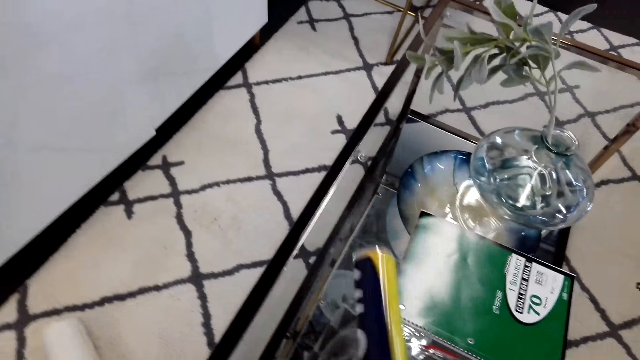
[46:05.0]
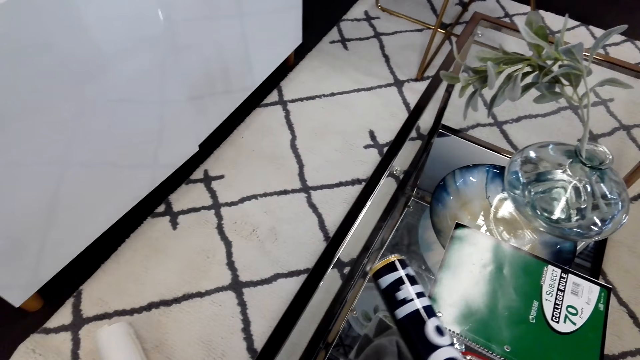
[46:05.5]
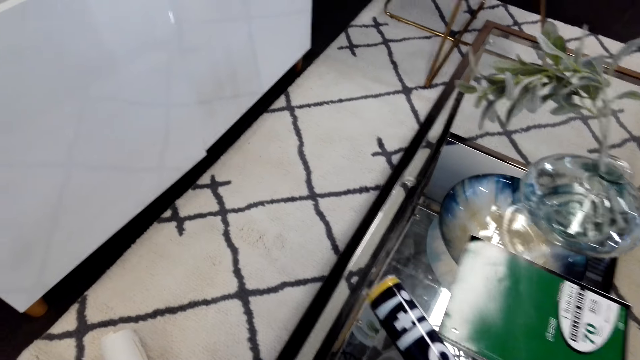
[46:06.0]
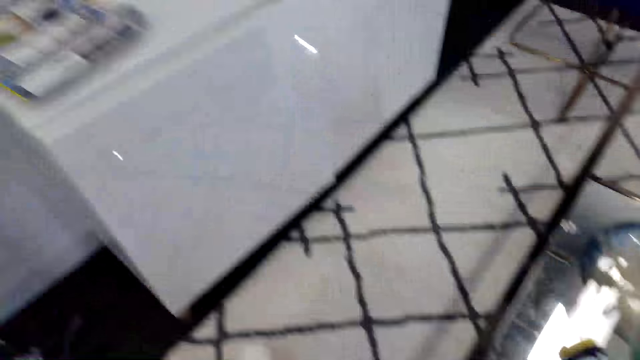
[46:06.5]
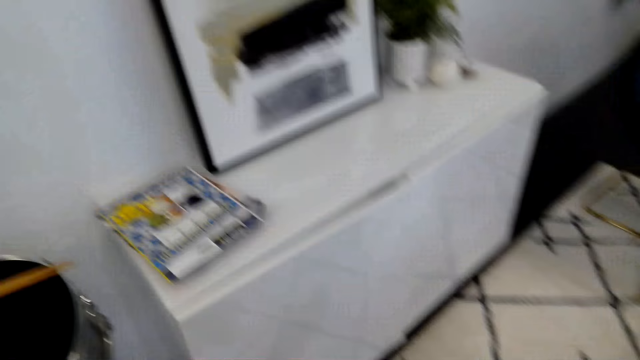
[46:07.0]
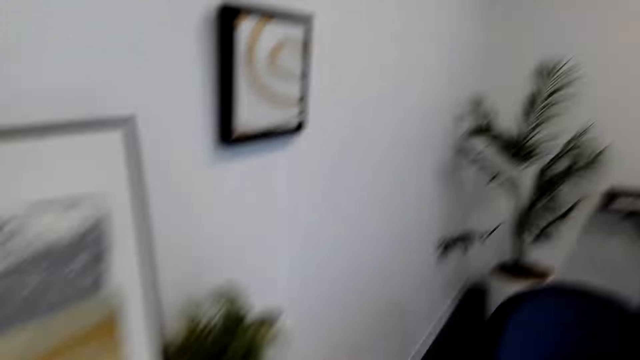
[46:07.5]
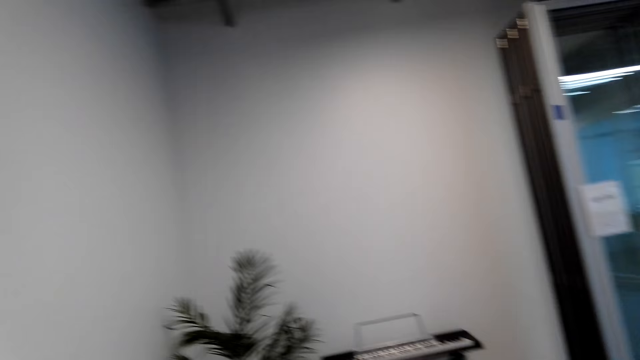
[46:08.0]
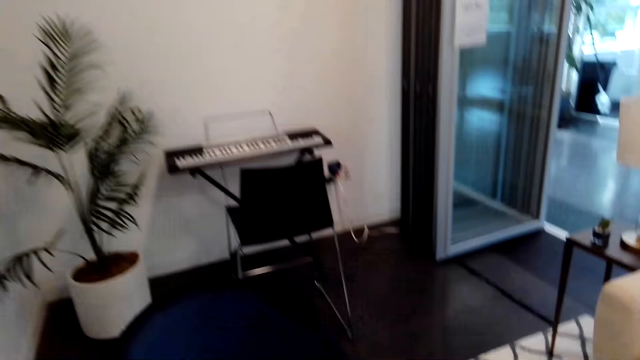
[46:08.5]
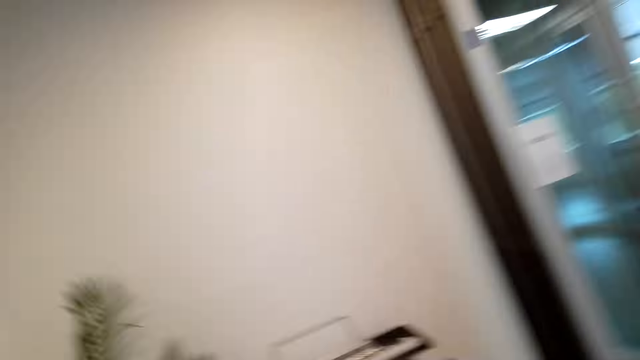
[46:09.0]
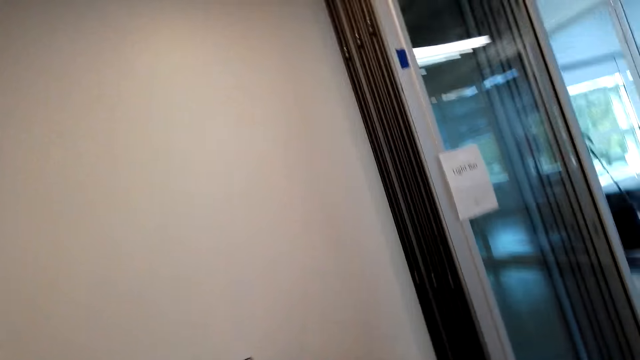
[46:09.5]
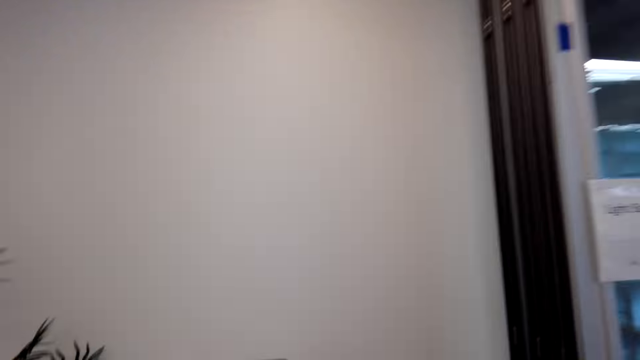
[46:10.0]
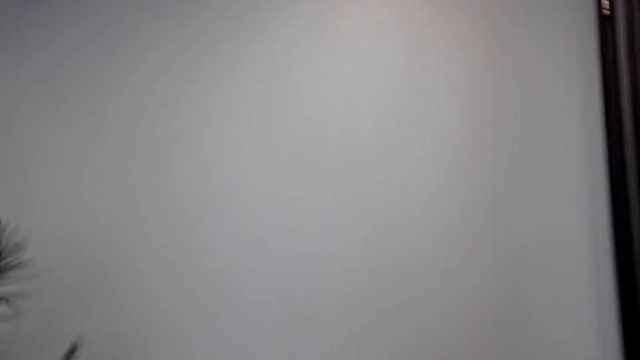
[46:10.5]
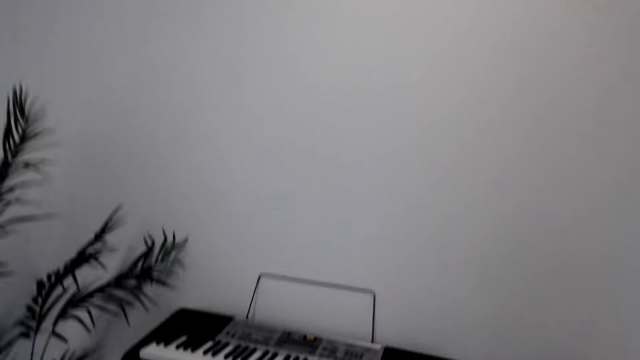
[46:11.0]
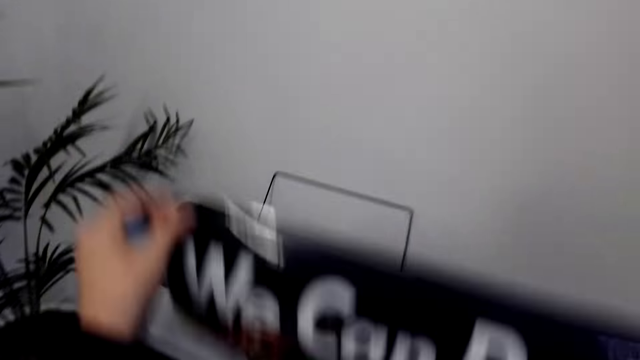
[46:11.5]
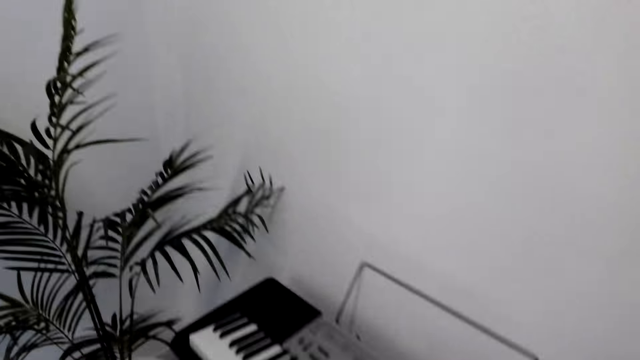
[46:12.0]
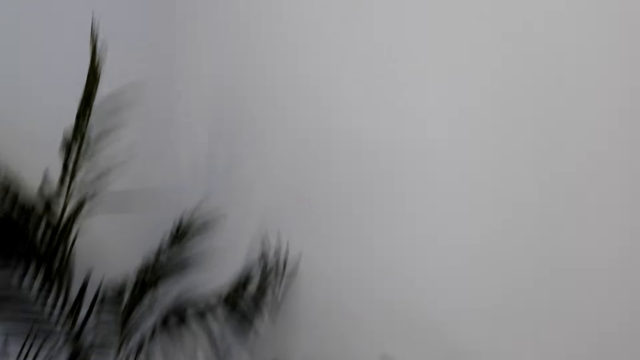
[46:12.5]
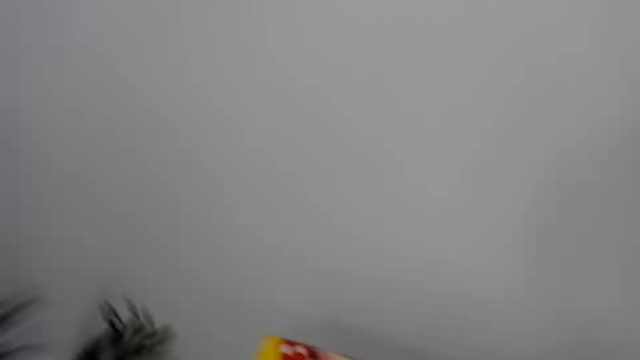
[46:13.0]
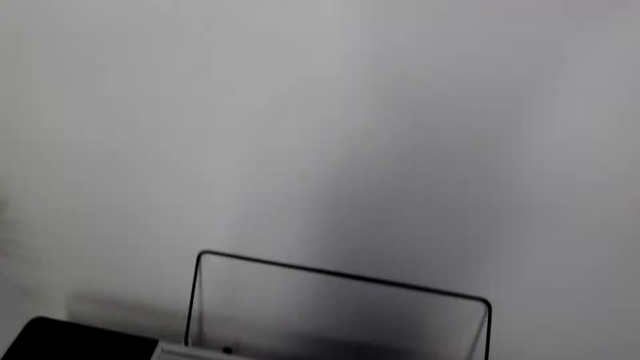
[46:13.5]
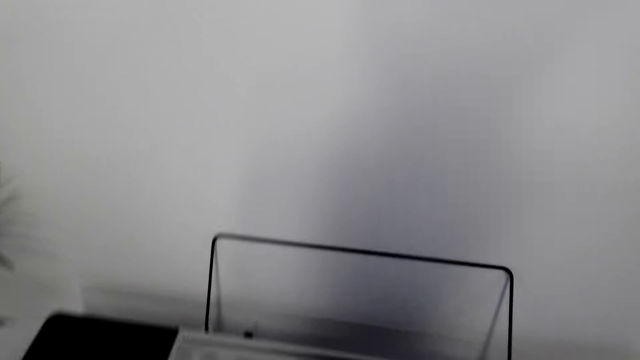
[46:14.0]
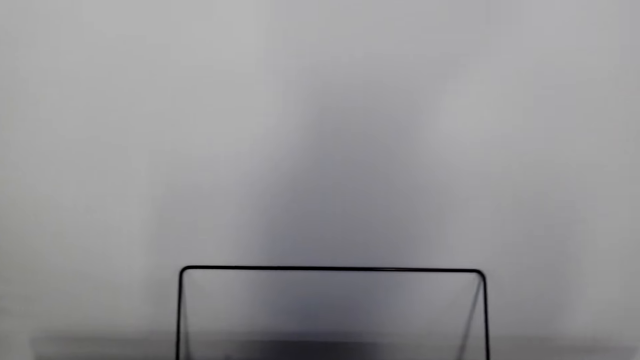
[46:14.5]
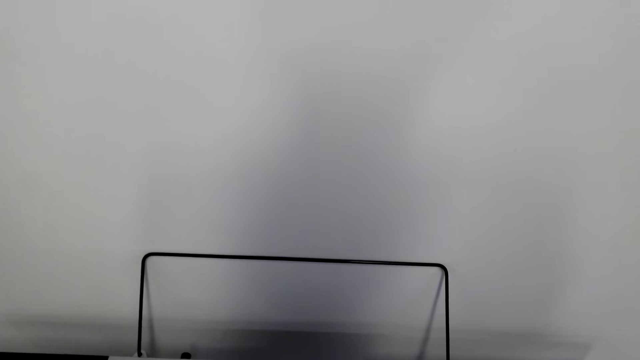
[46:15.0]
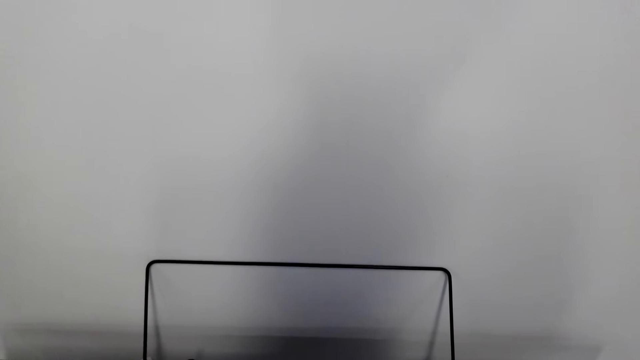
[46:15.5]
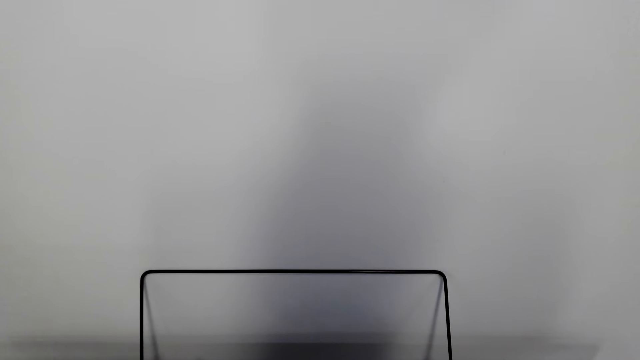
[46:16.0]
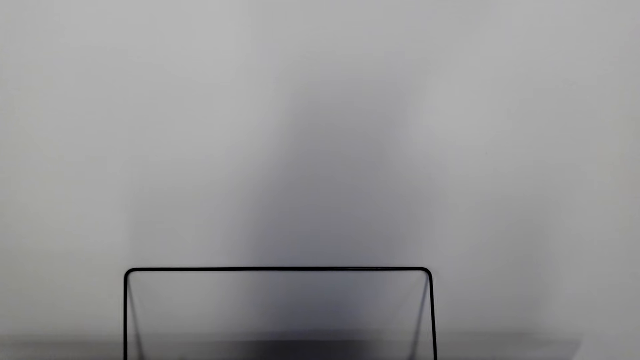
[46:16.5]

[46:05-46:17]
The camera wearer turns around the room. They walk towards the piano. They hold a wall art.

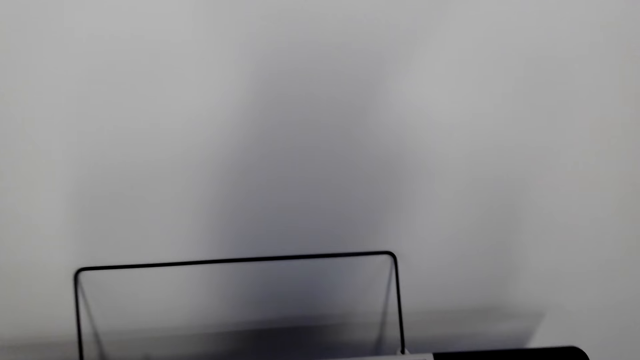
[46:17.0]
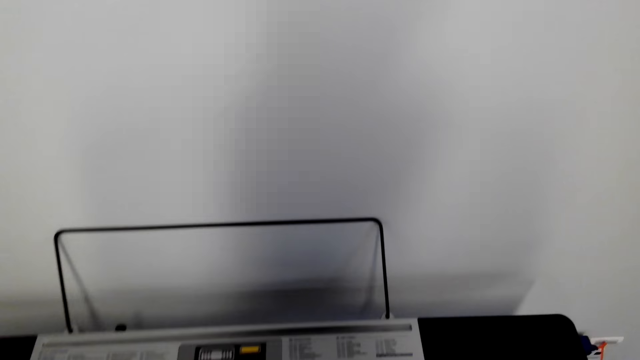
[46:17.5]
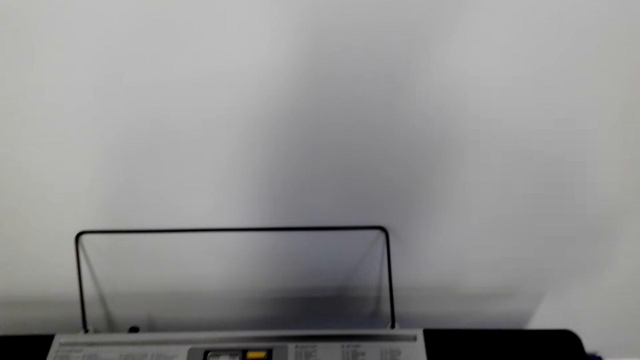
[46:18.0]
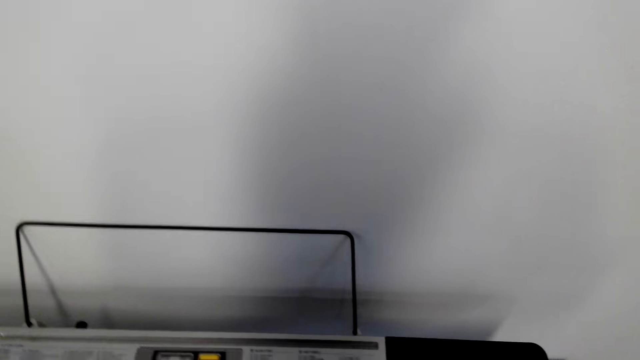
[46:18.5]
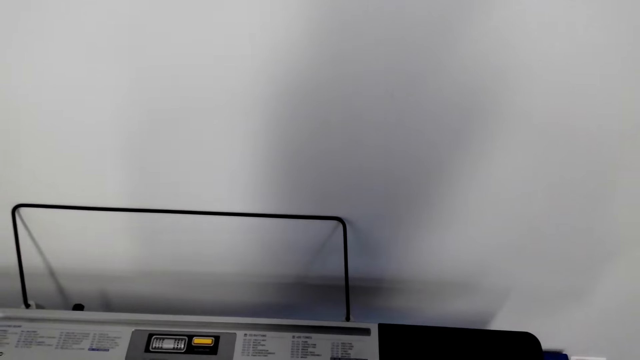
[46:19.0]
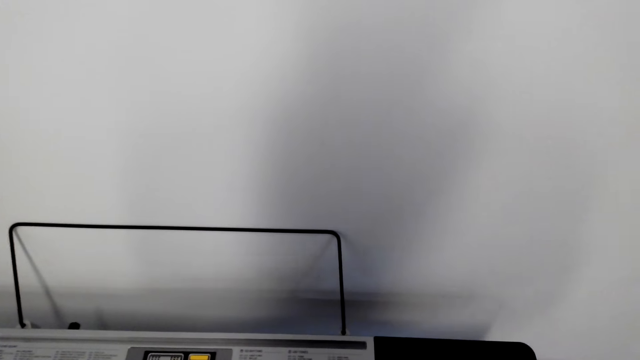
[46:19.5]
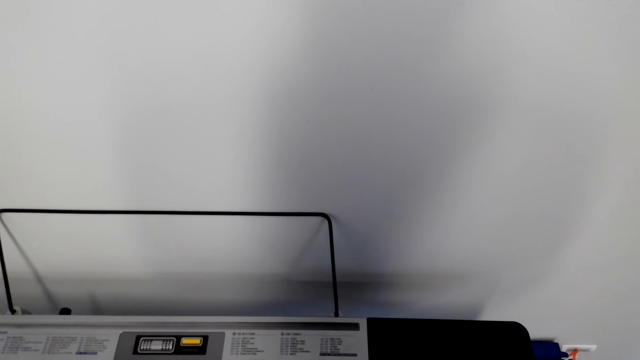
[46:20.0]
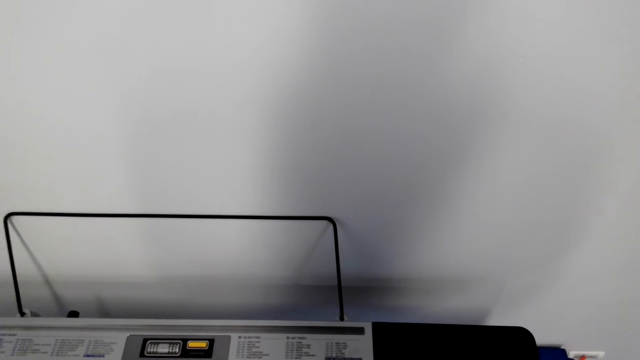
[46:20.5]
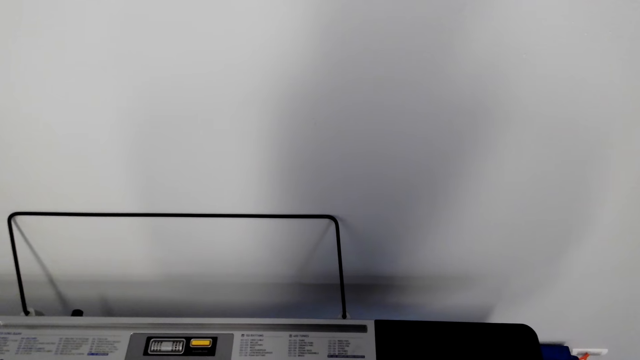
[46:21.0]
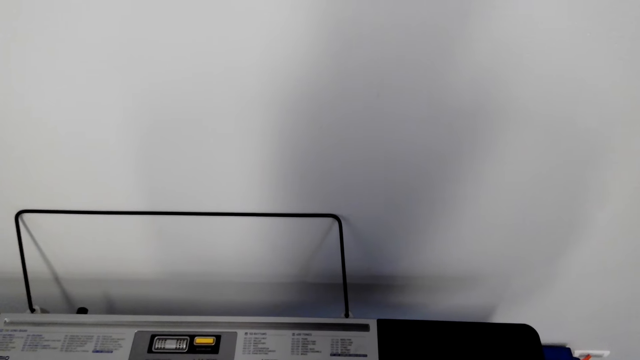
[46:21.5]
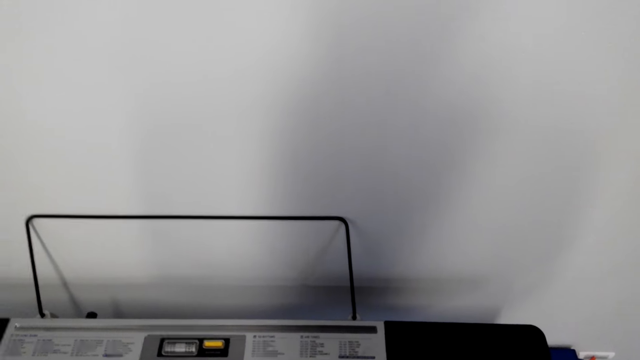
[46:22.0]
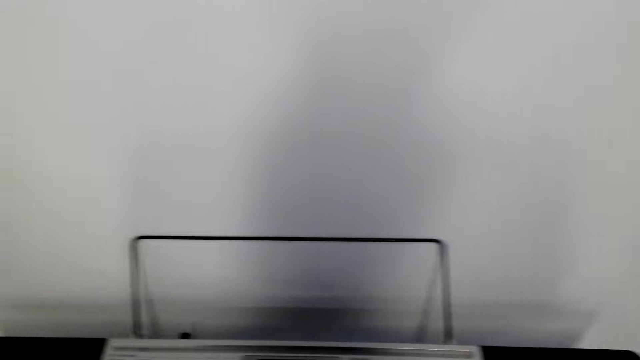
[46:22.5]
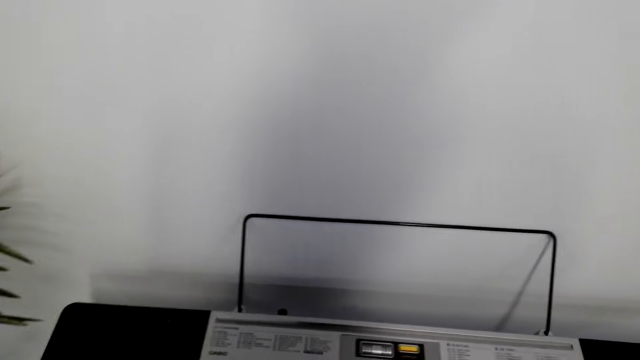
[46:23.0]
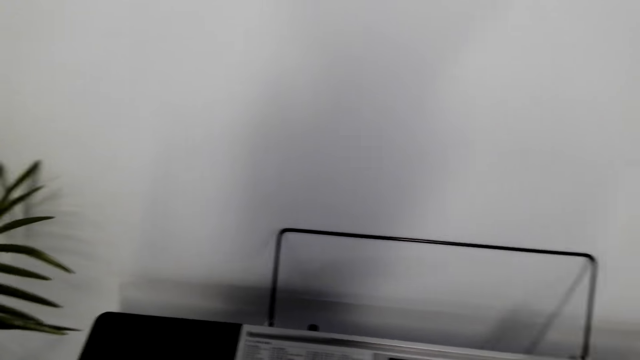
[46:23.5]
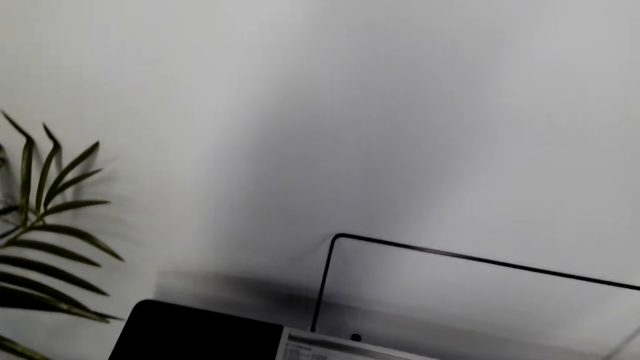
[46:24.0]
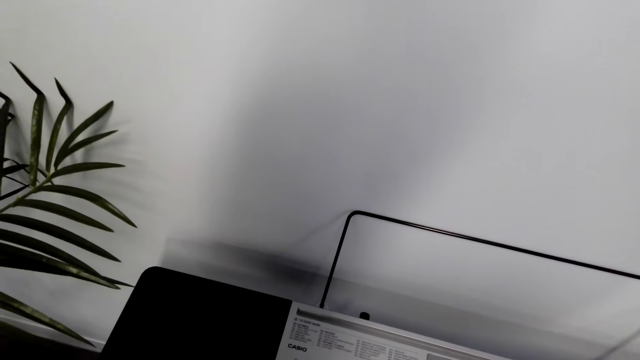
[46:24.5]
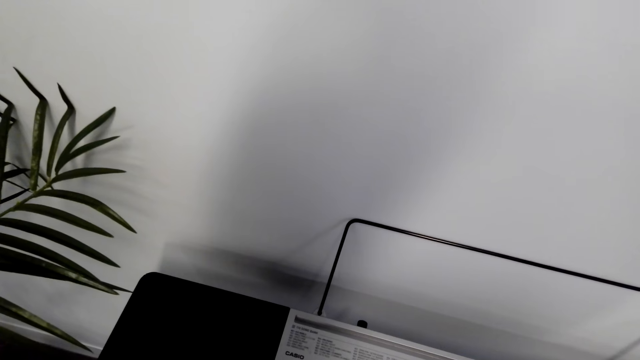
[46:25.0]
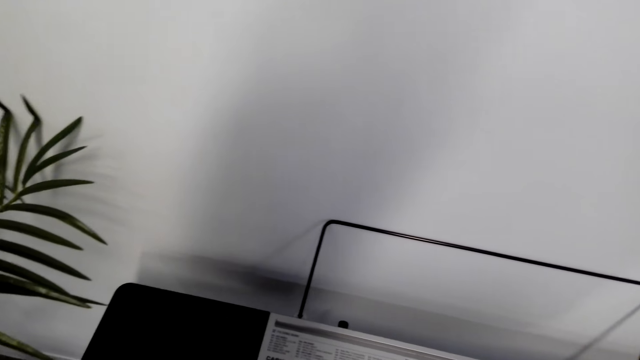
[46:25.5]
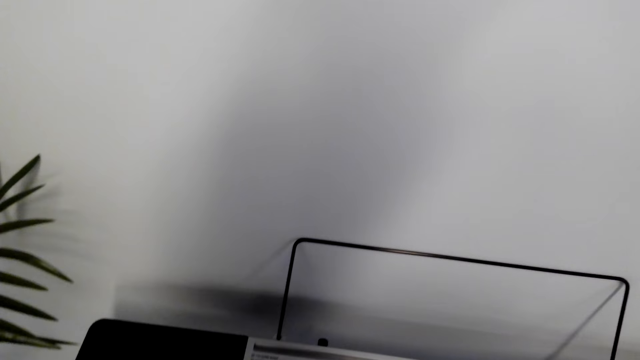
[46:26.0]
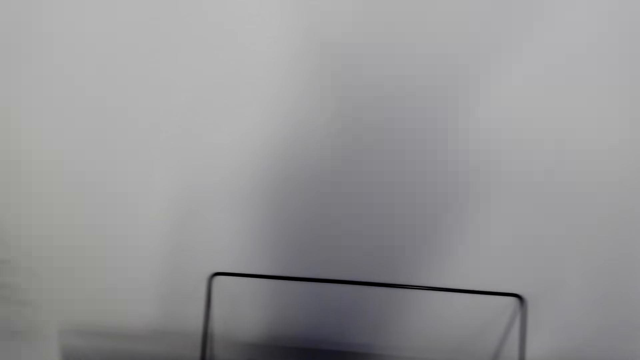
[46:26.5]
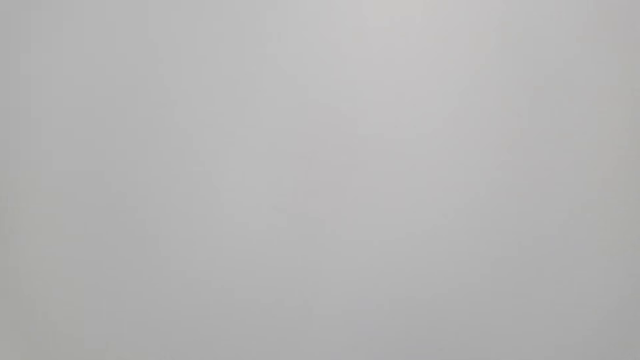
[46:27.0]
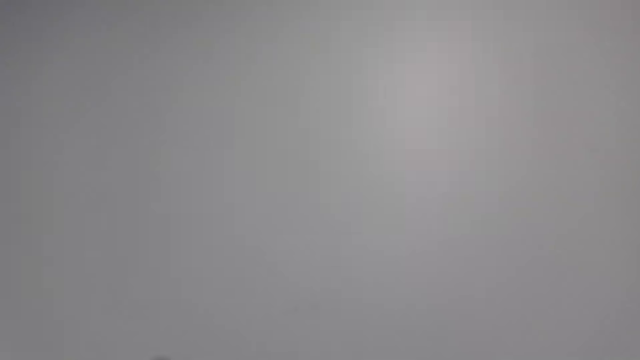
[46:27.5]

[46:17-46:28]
The camera wearer looks around the room.
